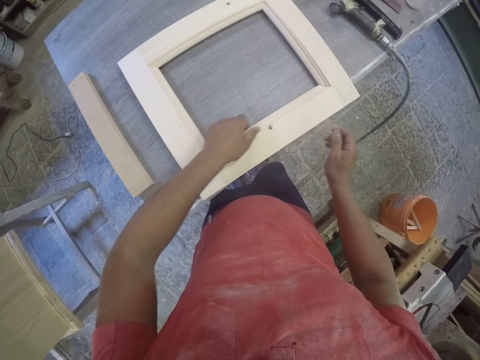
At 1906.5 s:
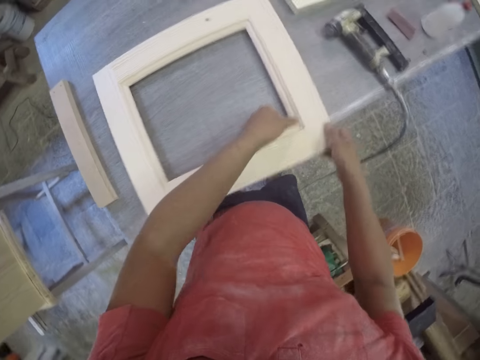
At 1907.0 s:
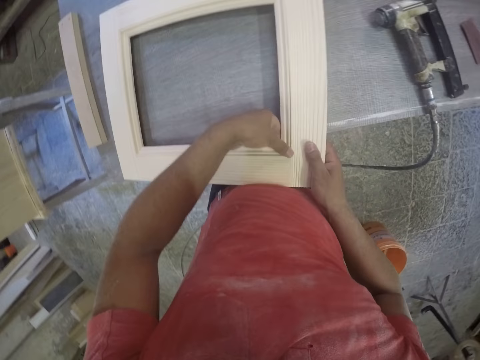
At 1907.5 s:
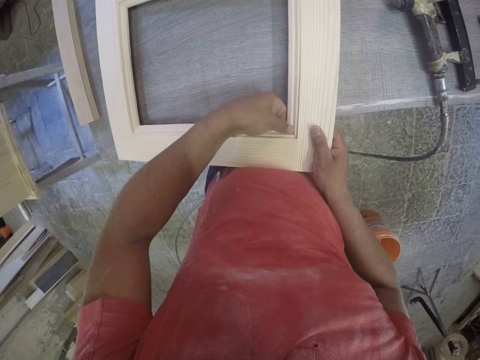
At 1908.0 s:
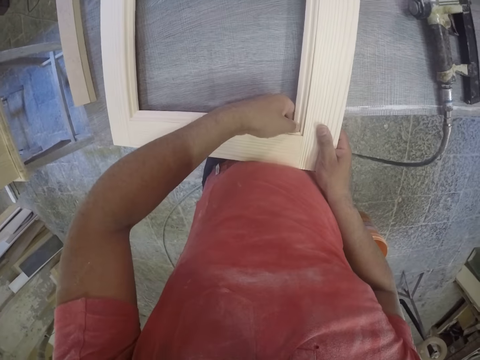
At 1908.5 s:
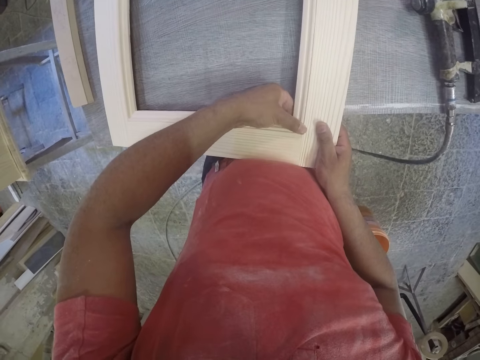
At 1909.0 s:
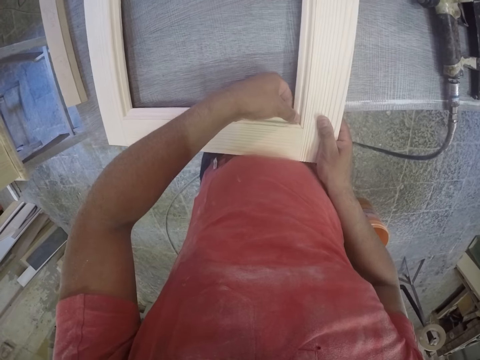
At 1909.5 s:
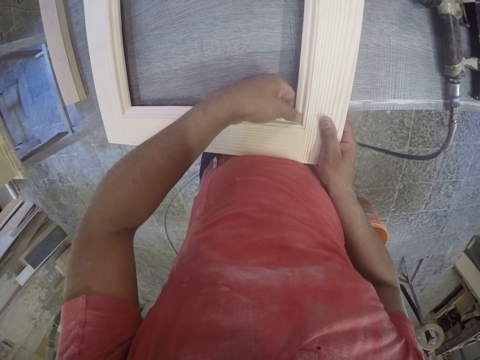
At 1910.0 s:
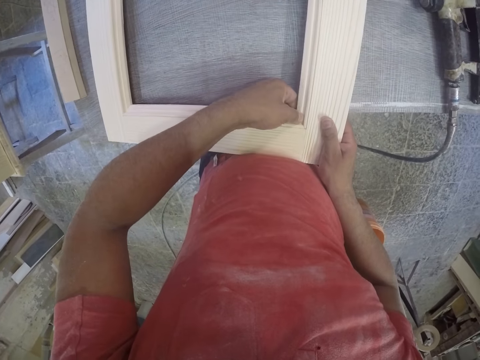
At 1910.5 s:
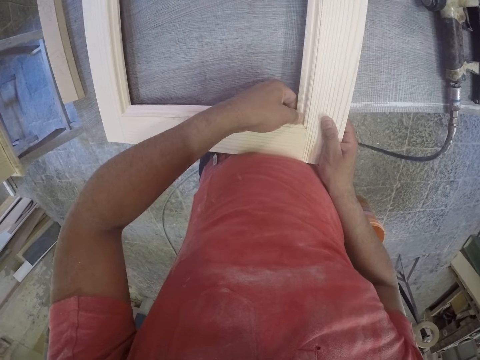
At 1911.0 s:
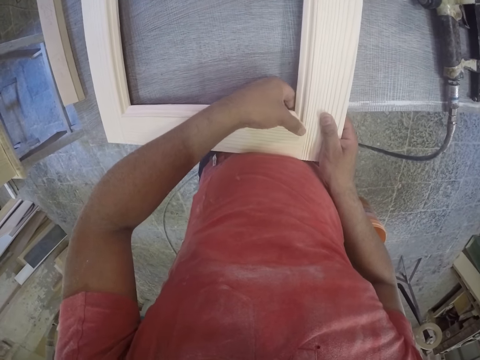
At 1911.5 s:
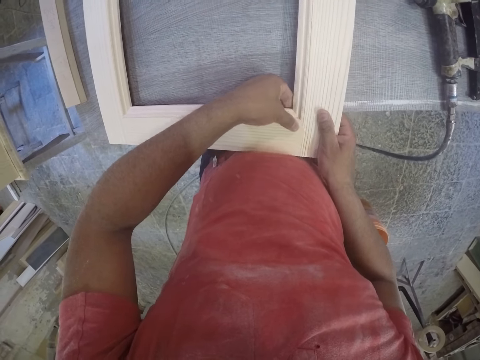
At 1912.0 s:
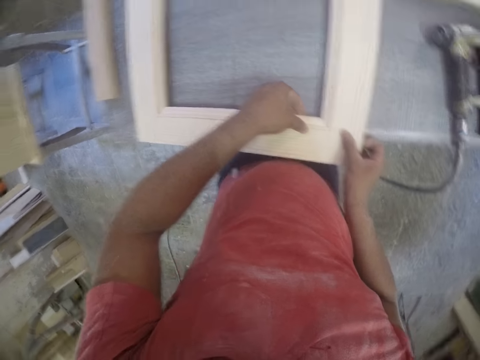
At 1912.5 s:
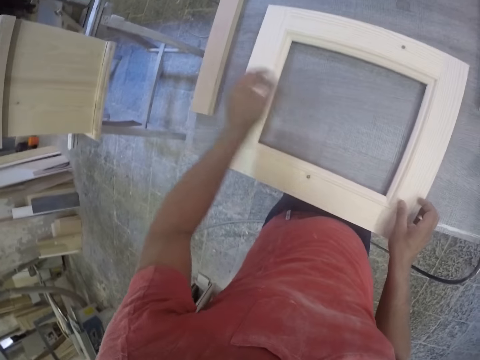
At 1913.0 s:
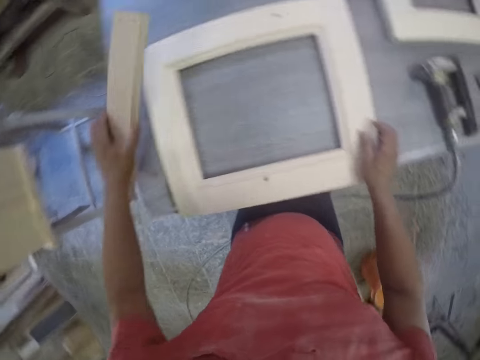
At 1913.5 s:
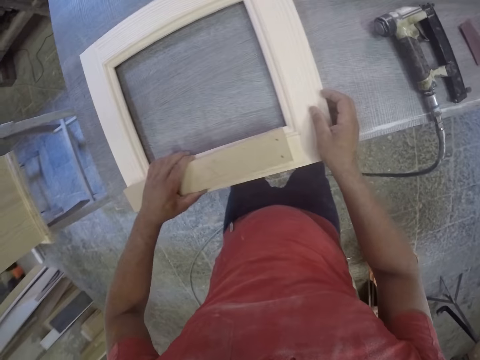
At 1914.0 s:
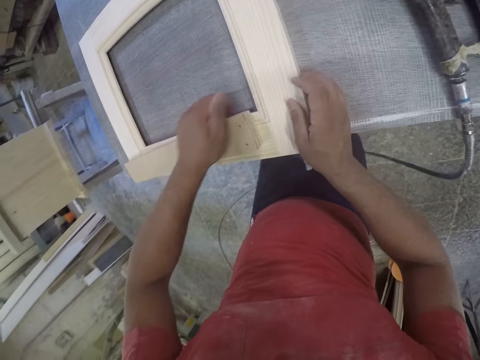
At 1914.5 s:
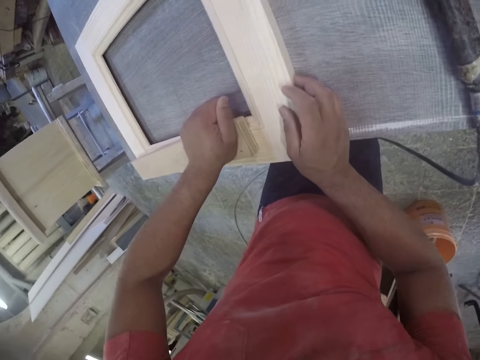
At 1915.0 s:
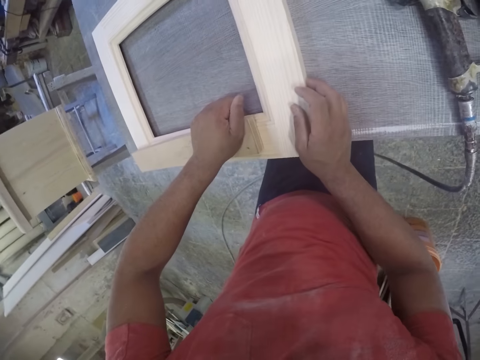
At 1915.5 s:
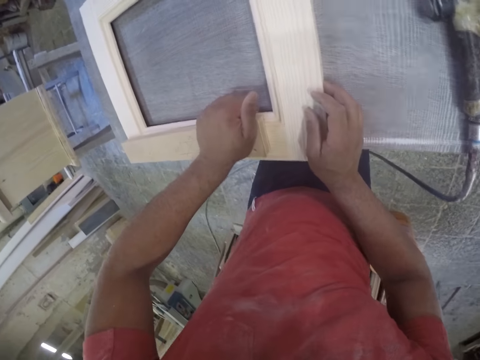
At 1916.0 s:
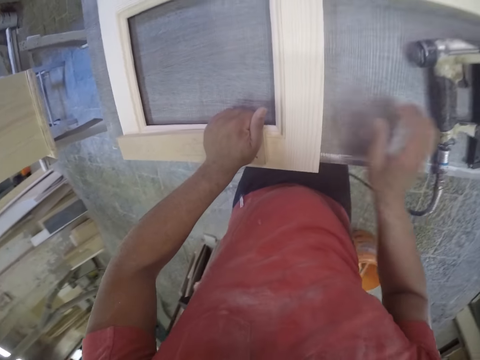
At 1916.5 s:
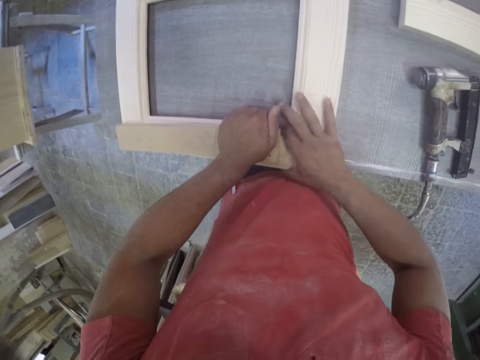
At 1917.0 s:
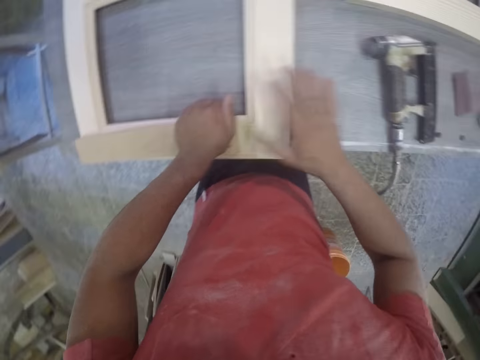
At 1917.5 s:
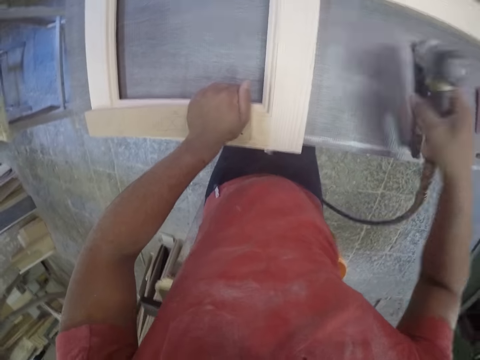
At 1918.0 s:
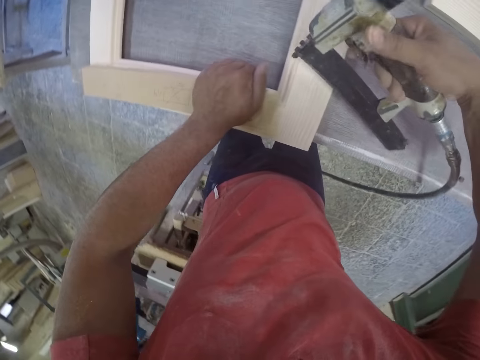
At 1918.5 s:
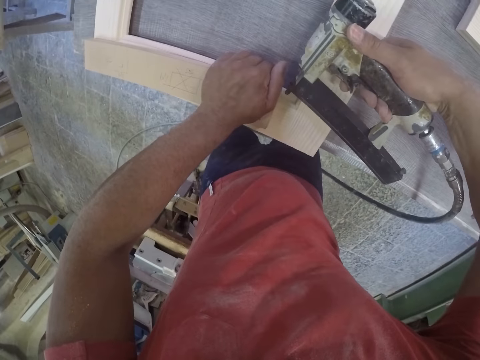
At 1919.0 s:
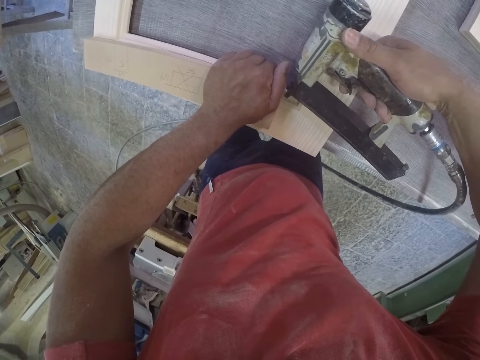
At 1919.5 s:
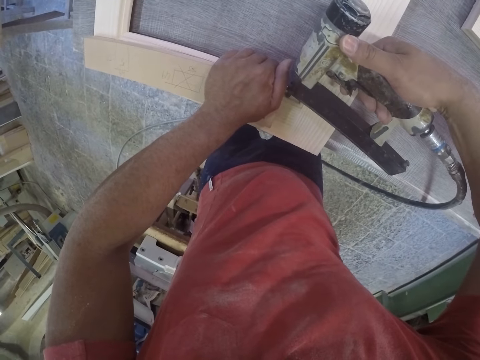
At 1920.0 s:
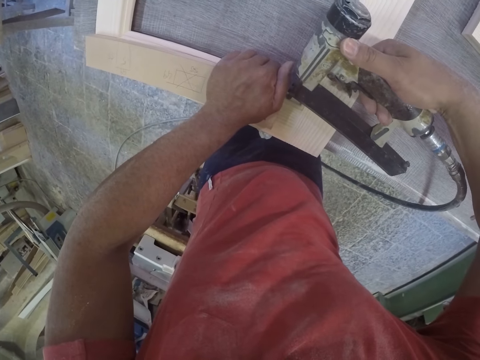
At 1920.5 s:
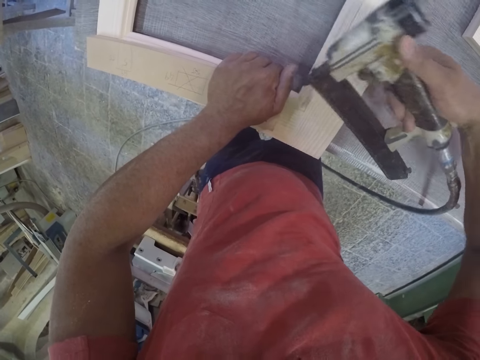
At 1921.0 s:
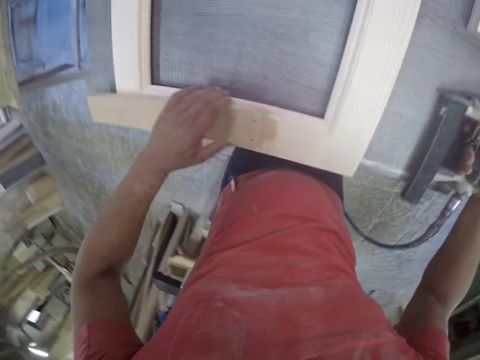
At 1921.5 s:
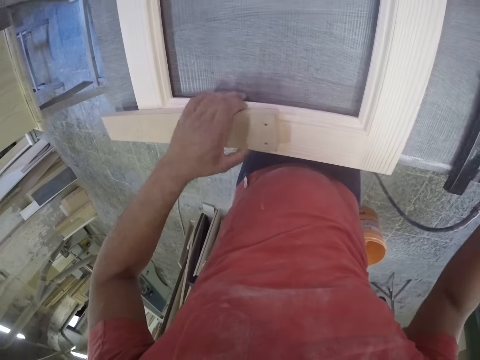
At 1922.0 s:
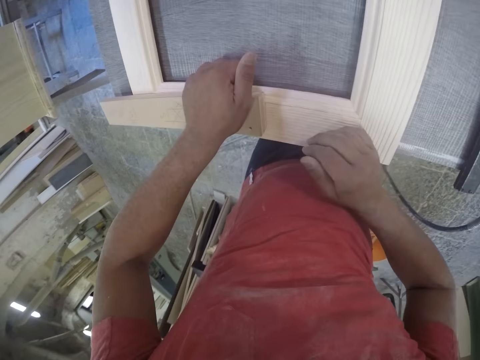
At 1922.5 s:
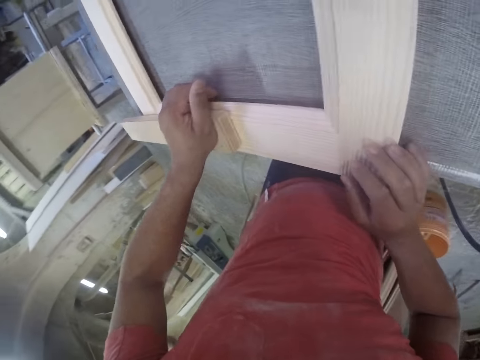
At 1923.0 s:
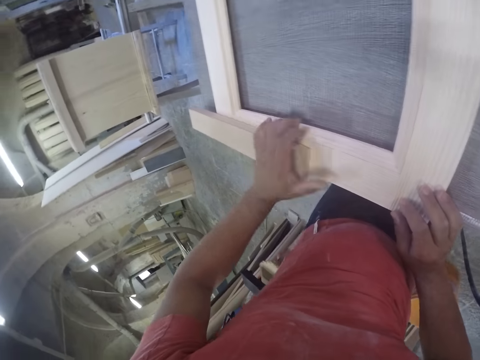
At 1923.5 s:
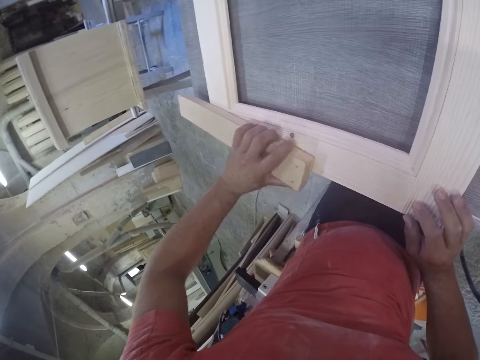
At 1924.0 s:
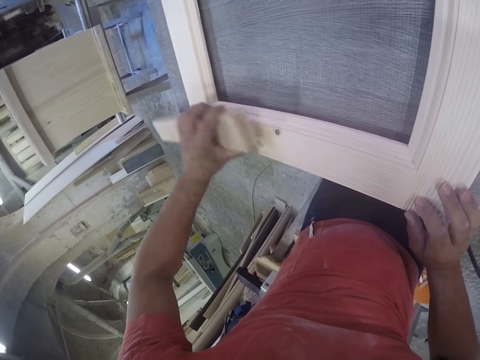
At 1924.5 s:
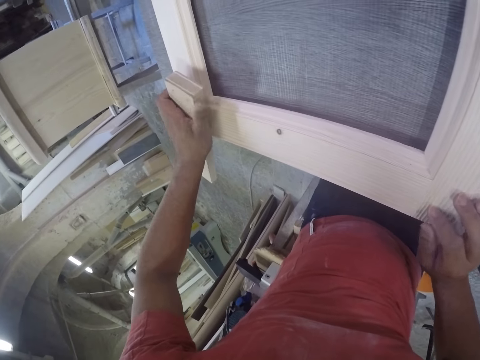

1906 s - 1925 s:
The camera wearer holds the frame. They pick up a piece of wood and place the piece of wood on the frame. They press the frame with the wood. They pick up a staple gun. They pin the frame. They press the frame with the wood.

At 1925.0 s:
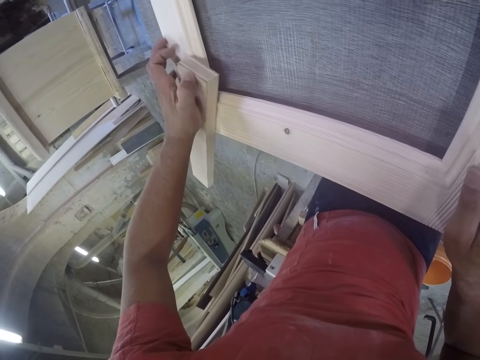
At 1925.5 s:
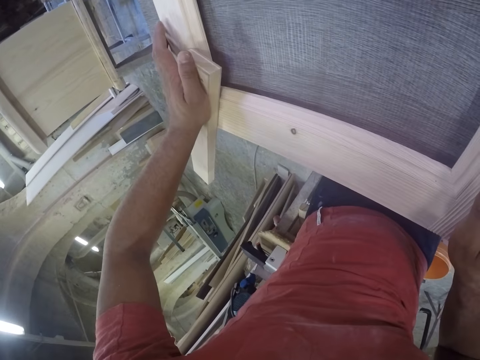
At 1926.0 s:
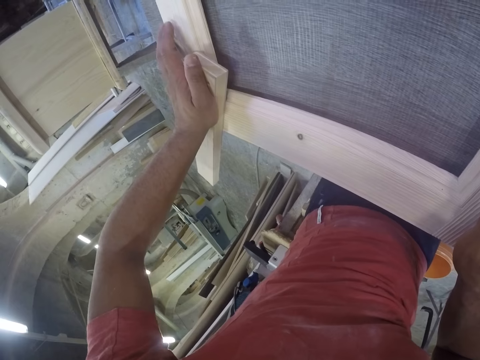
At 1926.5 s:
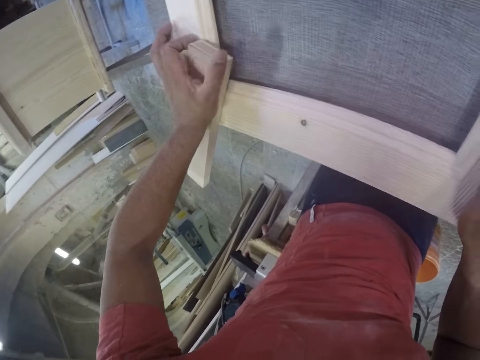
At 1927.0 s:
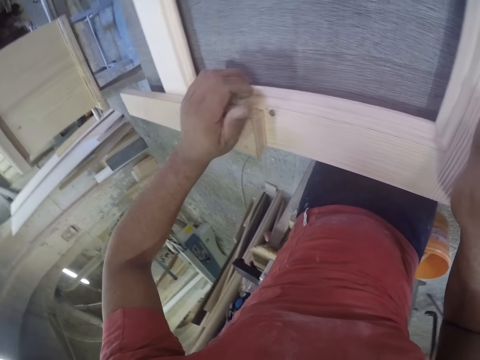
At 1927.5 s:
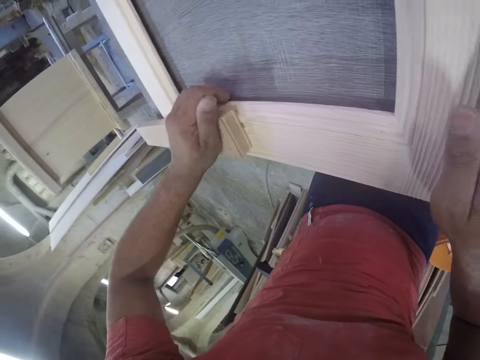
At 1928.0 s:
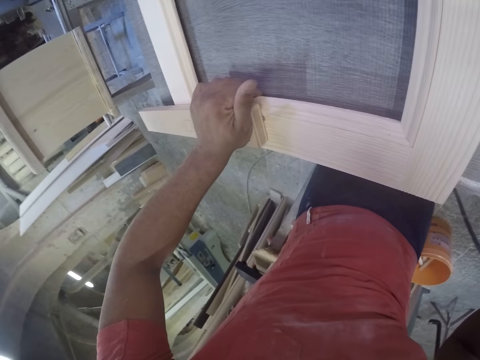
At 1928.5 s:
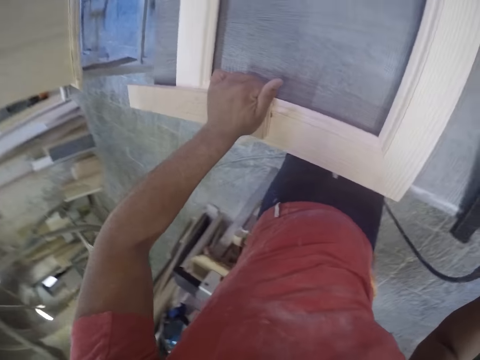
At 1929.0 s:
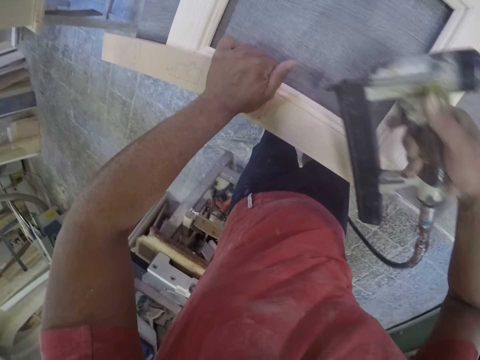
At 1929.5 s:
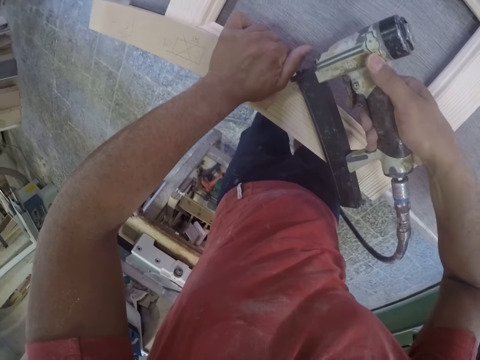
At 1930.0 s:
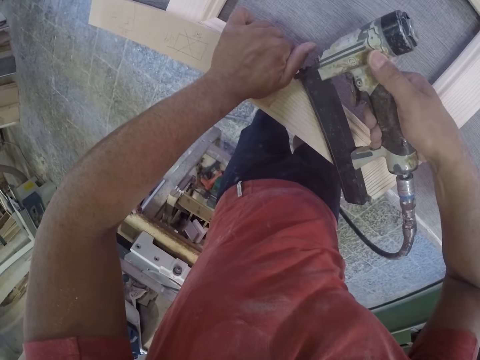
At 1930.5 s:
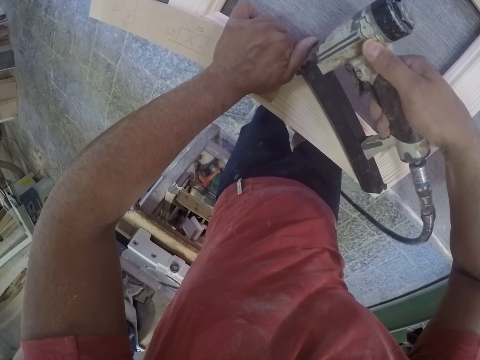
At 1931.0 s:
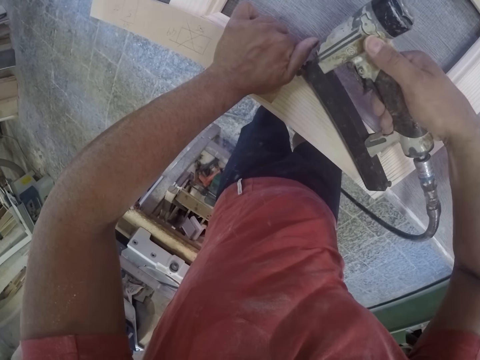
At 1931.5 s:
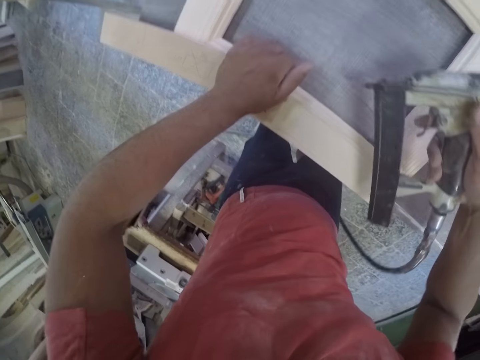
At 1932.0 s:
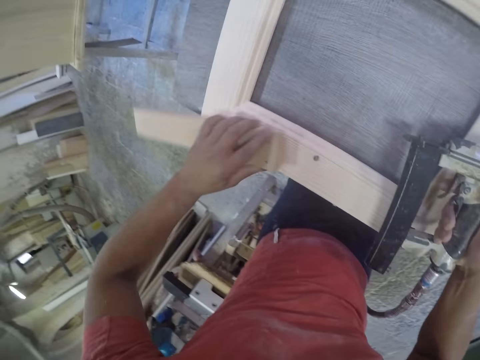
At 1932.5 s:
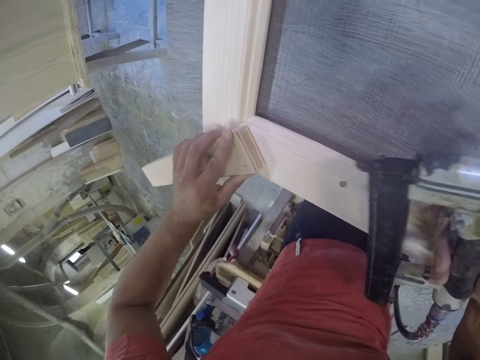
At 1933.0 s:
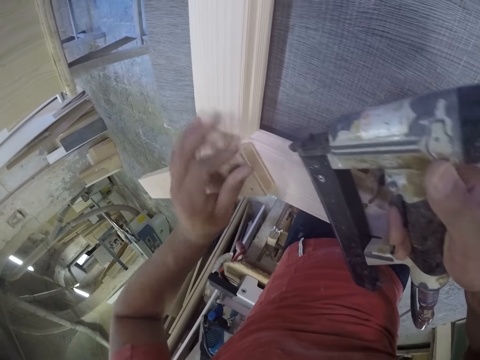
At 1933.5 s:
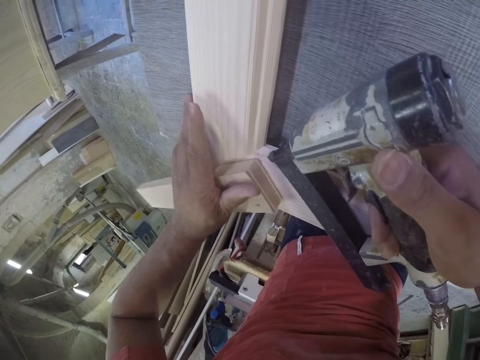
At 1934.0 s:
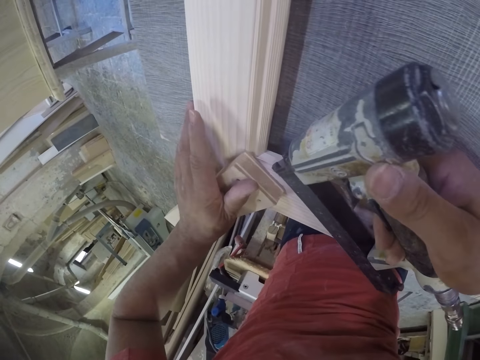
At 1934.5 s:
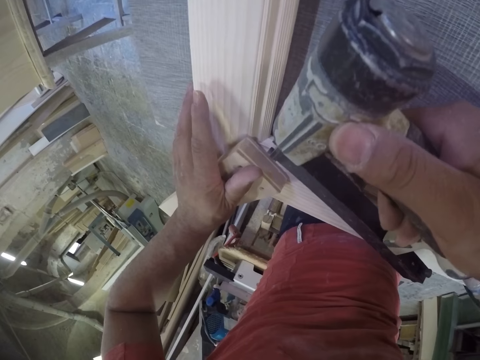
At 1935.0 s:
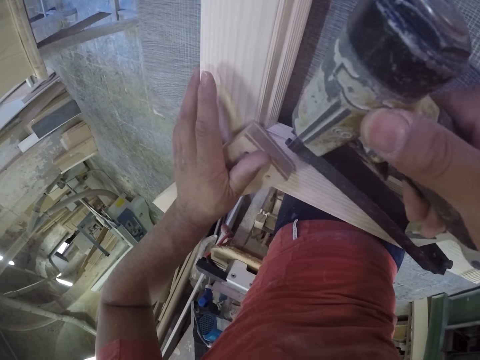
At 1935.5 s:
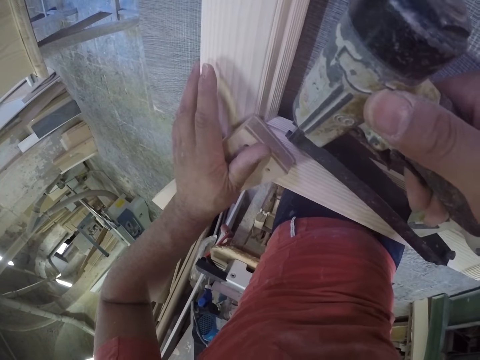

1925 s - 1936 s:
The camera wearer pins the frame. They pin the frame again.
